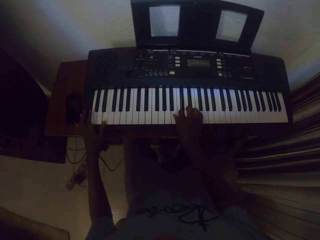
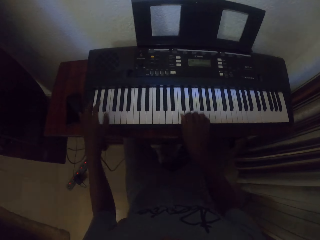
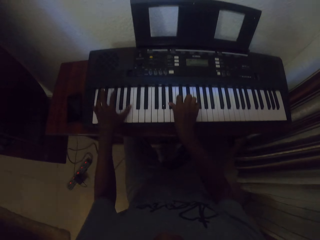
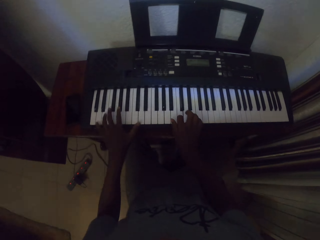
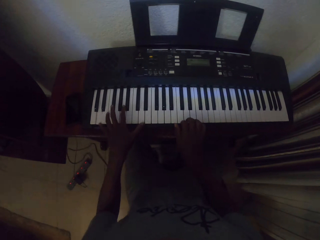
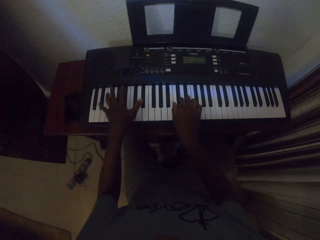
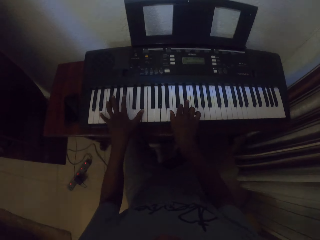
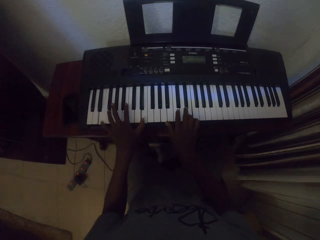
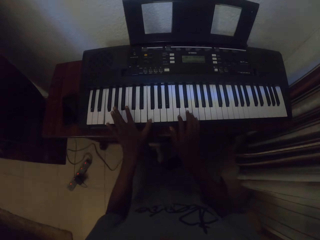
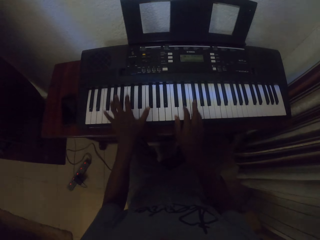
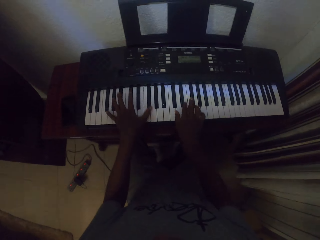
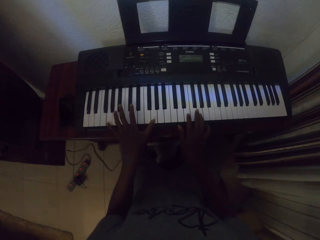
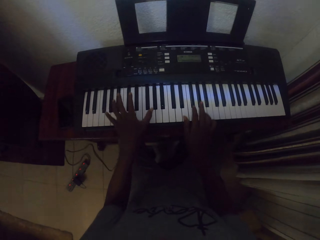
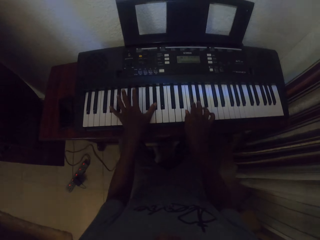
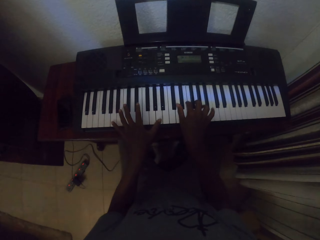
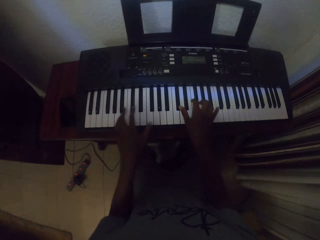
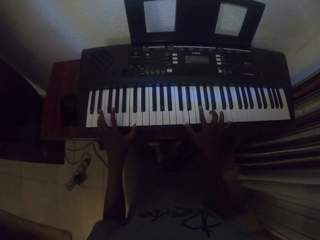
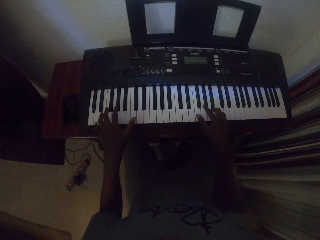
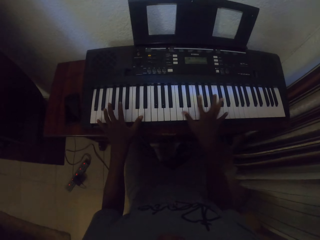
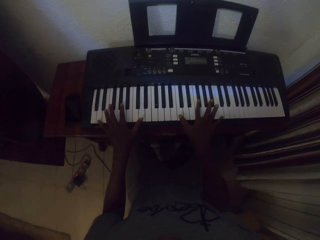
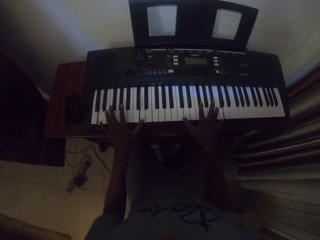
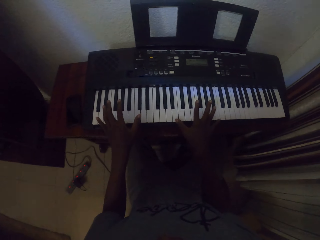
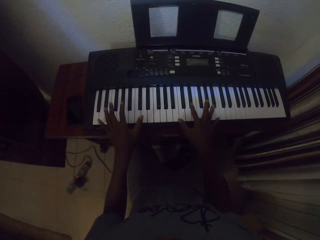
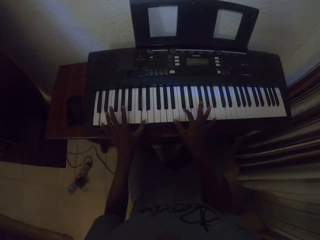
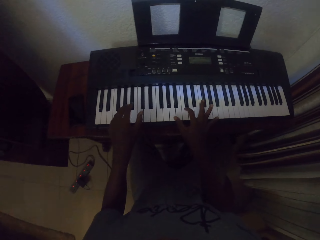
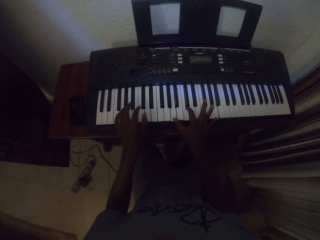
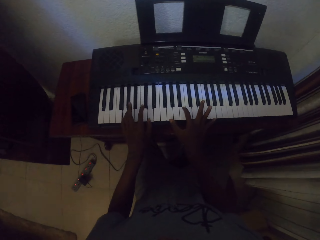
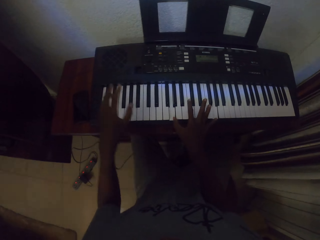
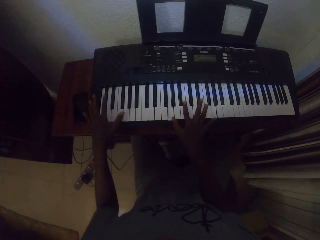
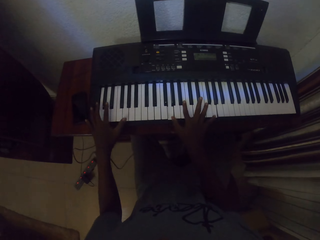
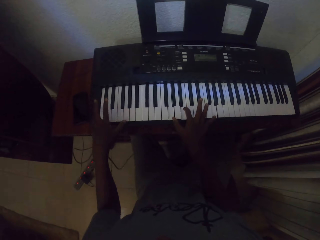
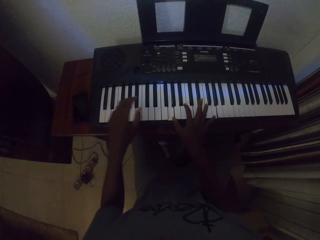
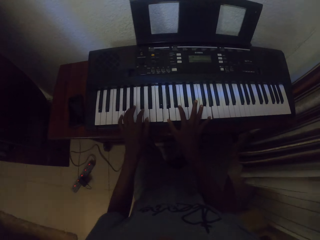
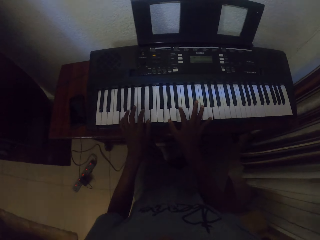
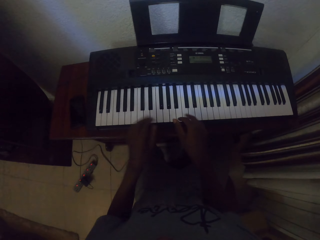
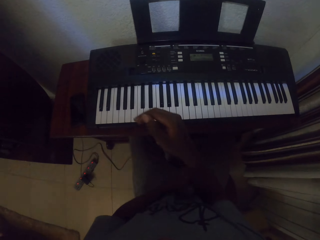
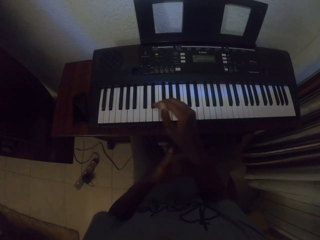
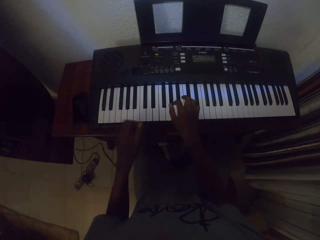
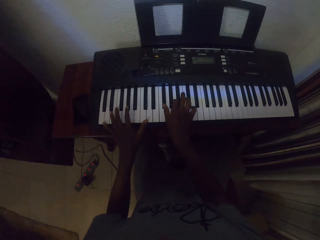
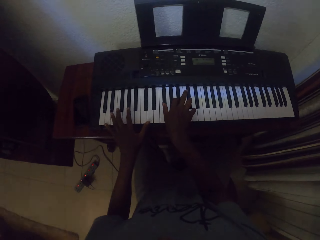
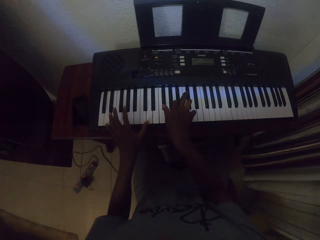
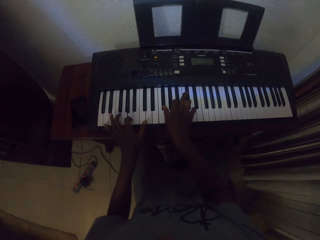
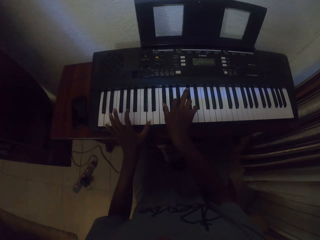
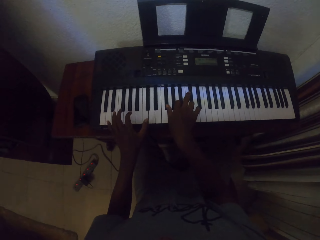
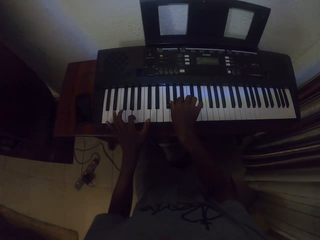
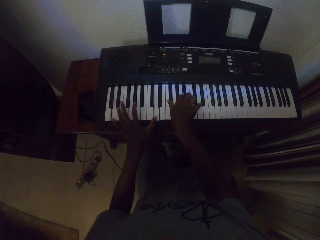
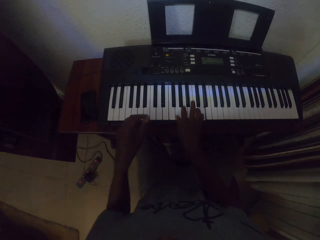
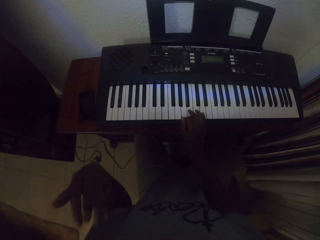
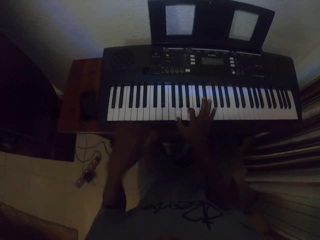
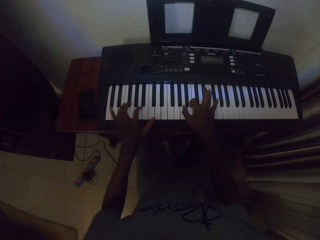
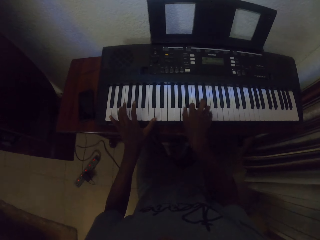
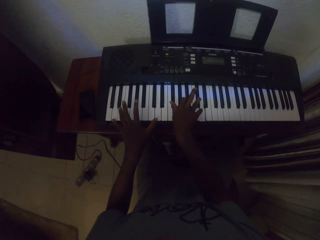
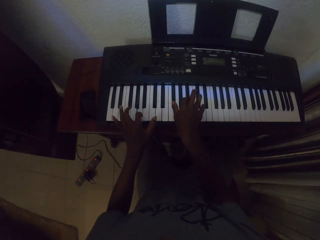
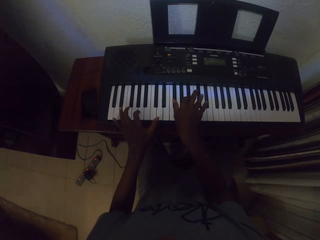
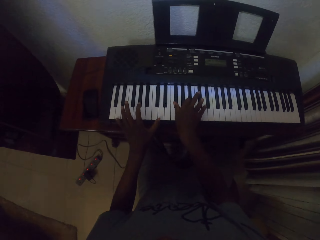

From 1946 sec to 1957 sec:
The camera wearer plays the piano with both hands repeatedly.

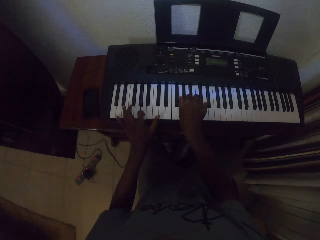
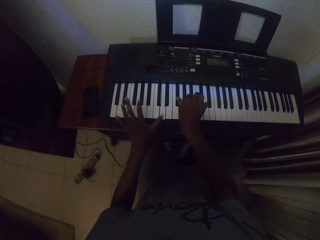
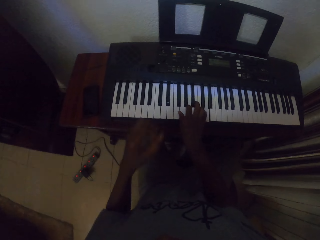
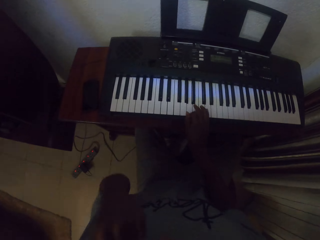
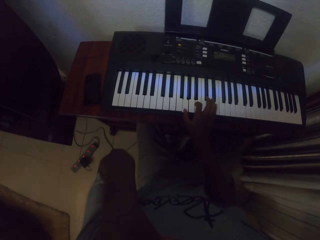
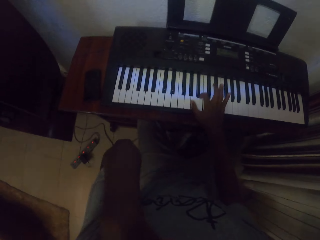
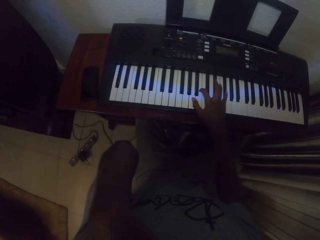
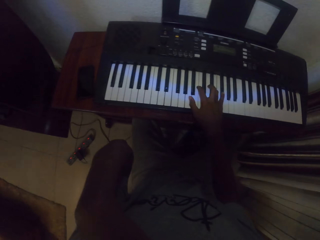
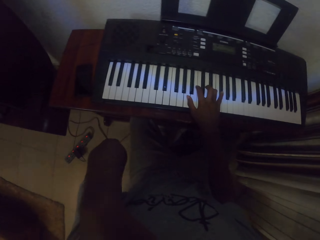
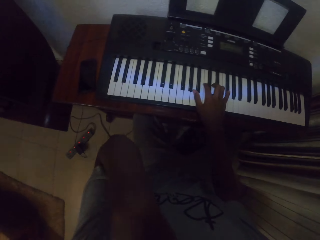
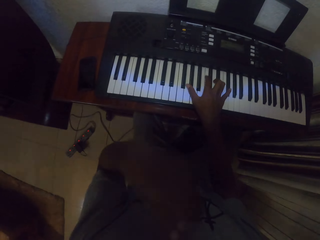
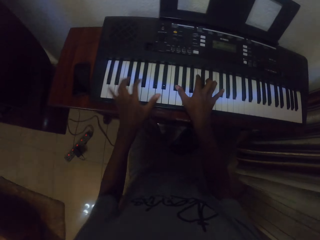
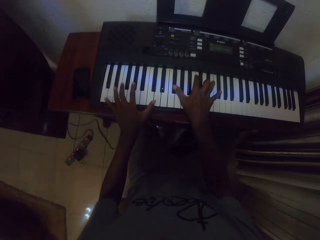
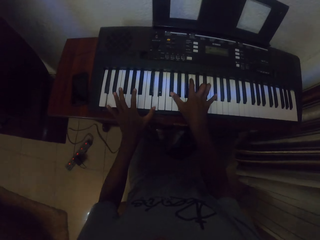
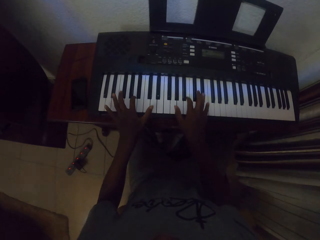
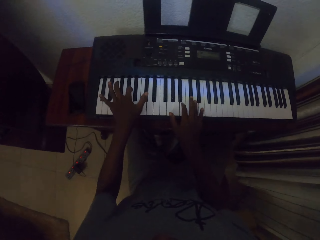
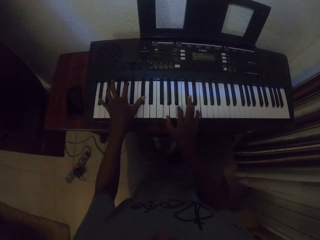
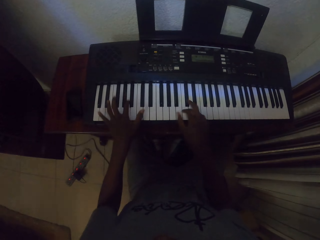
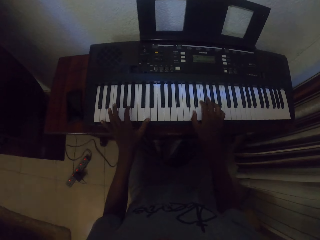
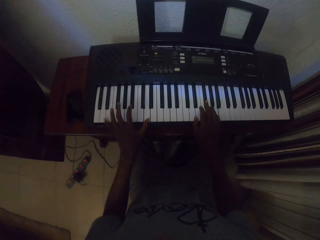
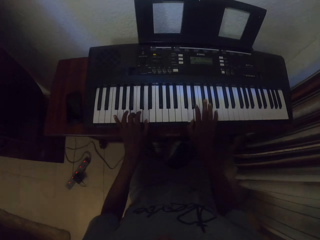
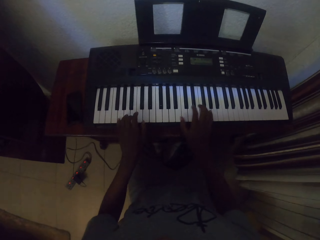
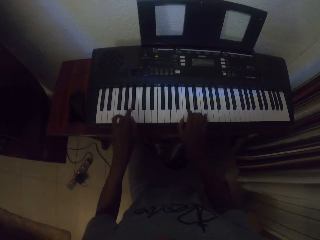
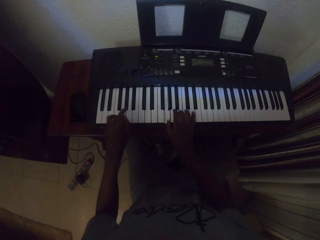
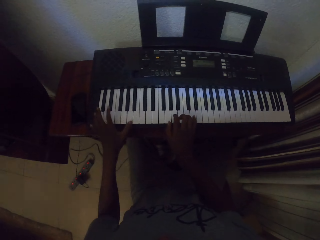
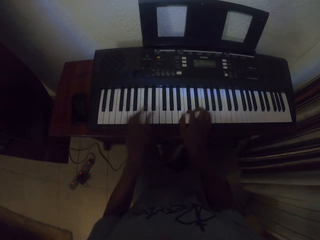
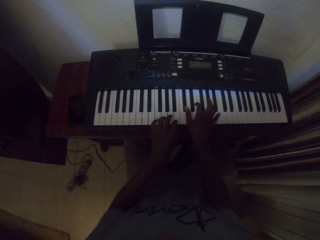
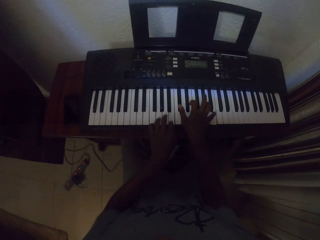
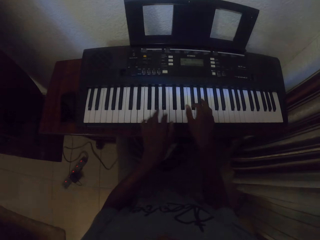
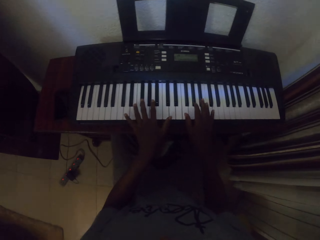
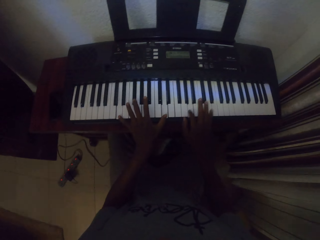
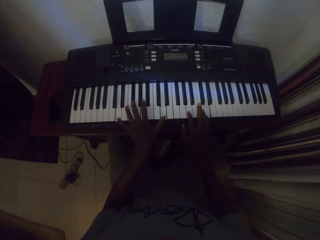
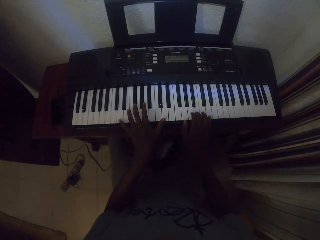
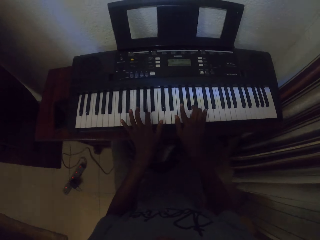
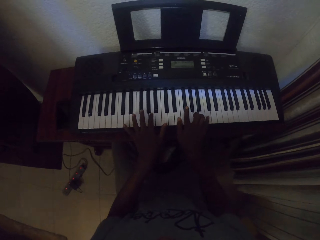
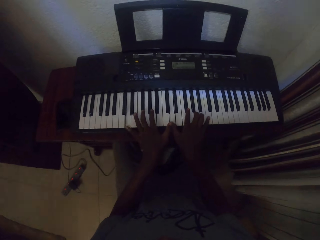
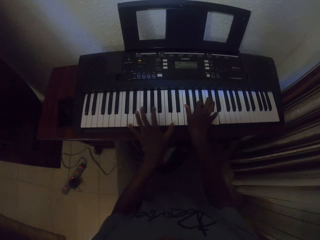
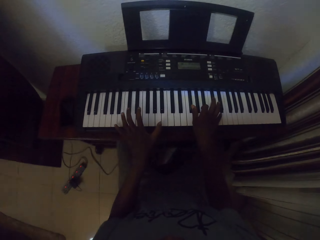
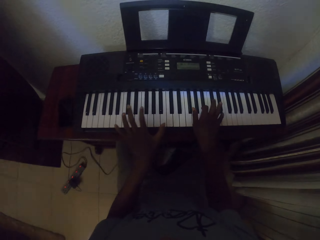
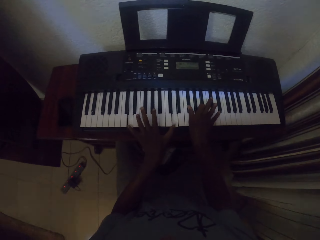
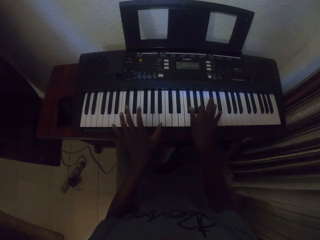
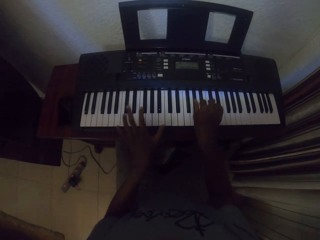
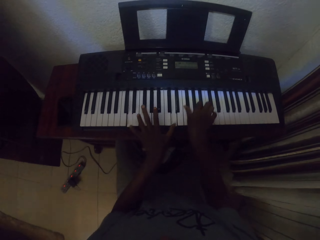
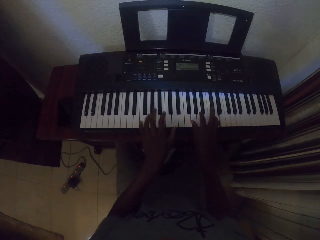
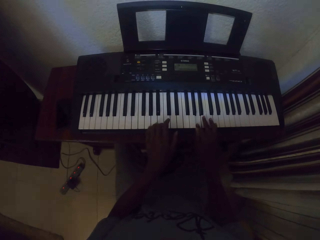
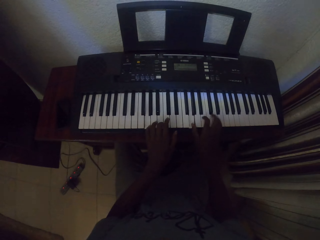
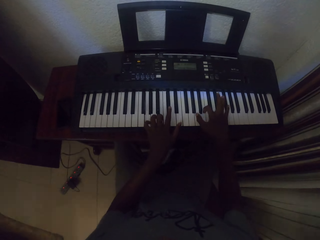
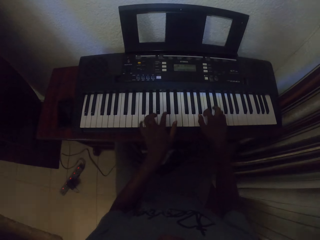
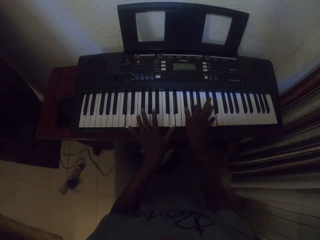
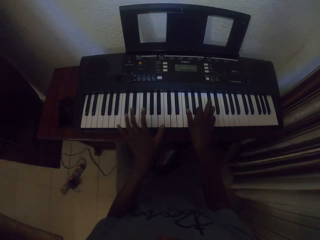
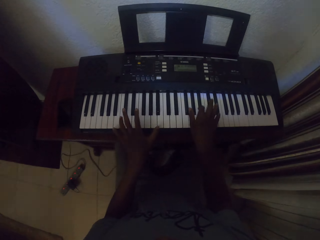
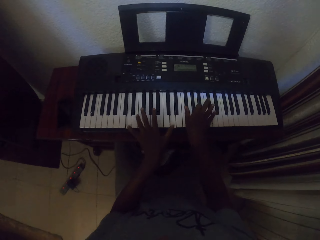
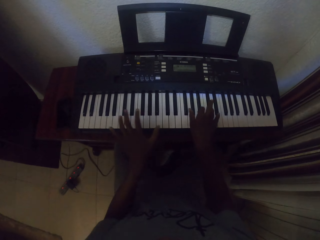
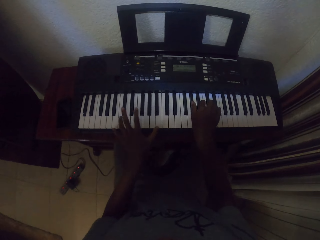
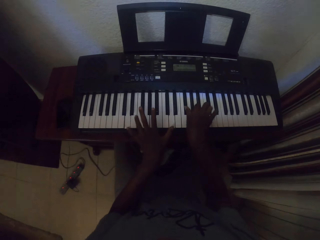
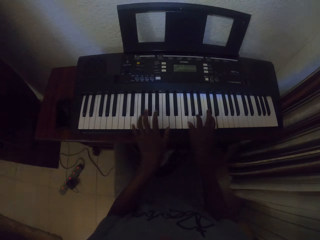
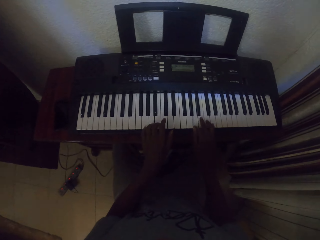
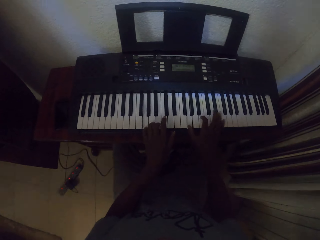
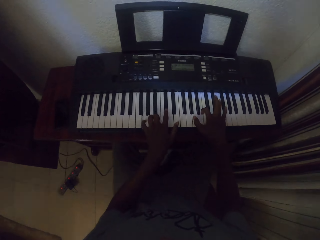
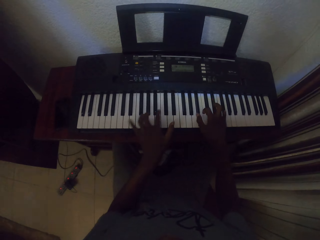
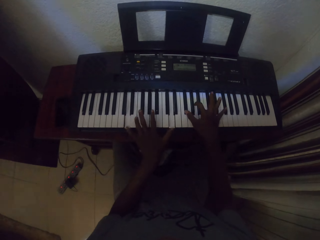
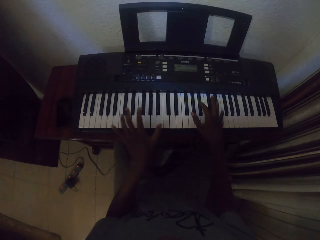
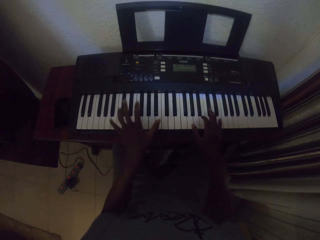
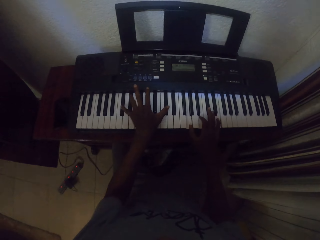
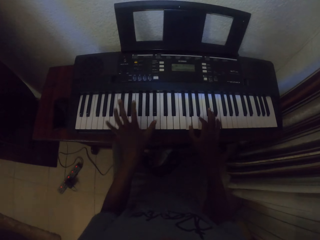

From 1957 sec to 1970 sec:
The camera wearer lifts the left hand. They touch the face. They play the piano with the right hand. They play the piano with both hands repeatedly.
